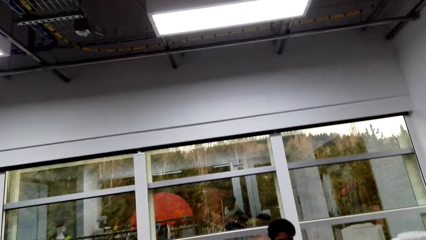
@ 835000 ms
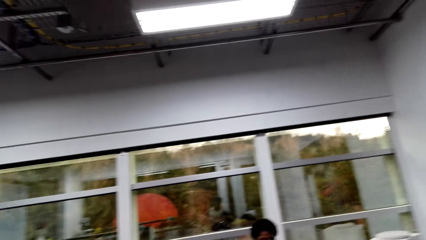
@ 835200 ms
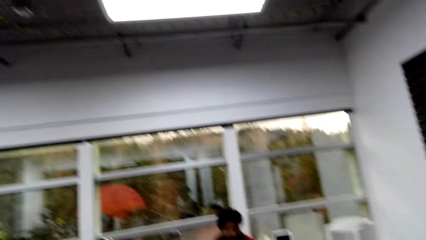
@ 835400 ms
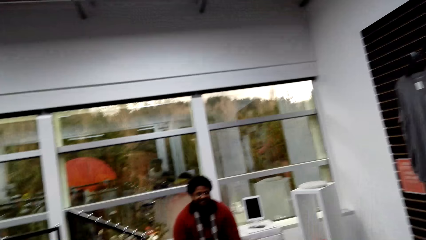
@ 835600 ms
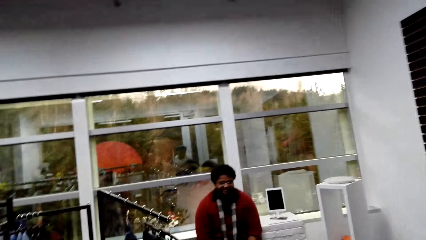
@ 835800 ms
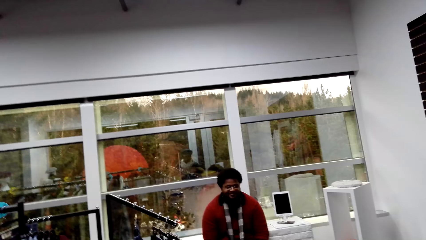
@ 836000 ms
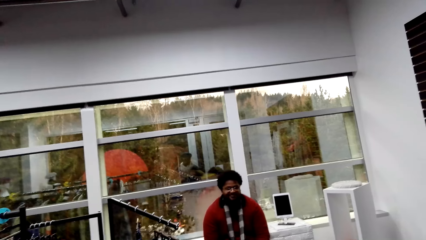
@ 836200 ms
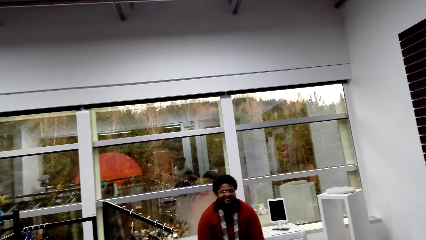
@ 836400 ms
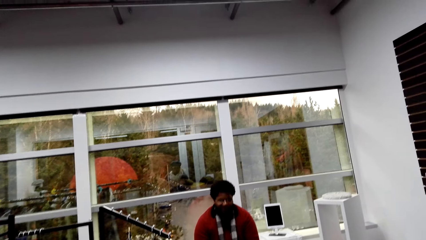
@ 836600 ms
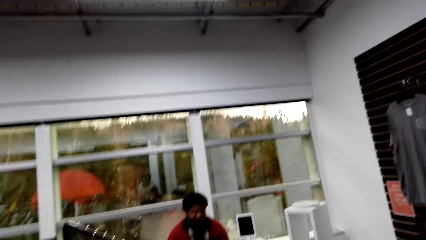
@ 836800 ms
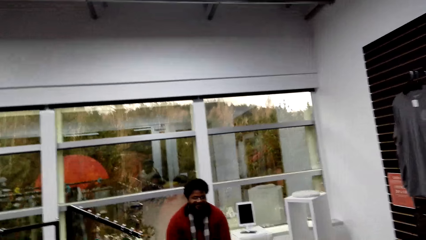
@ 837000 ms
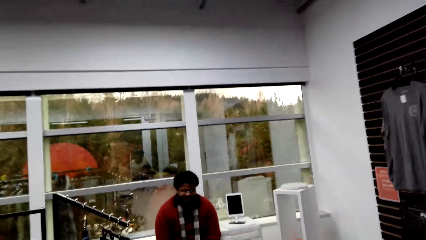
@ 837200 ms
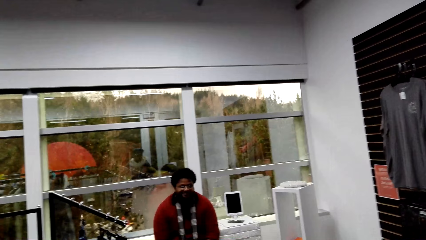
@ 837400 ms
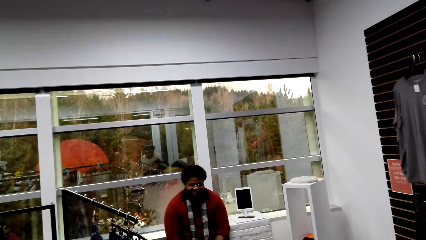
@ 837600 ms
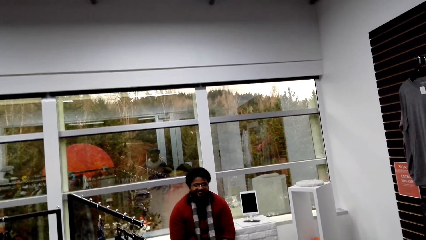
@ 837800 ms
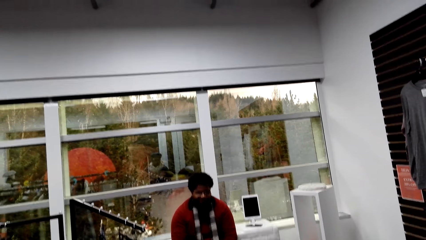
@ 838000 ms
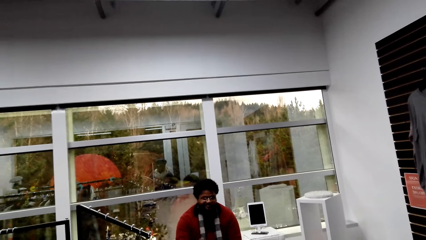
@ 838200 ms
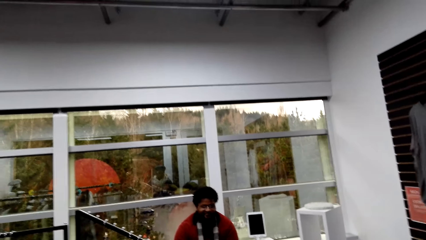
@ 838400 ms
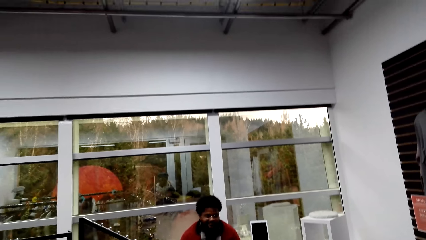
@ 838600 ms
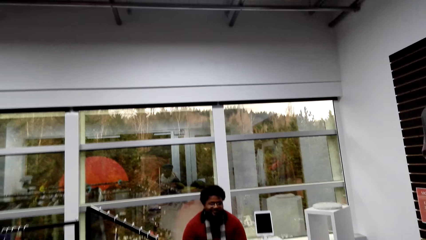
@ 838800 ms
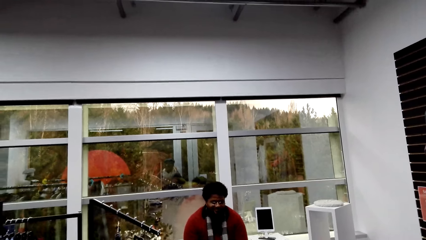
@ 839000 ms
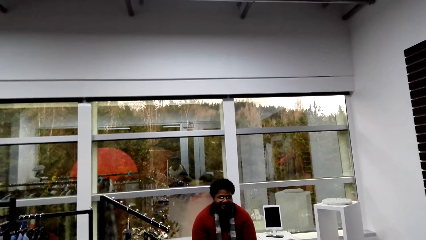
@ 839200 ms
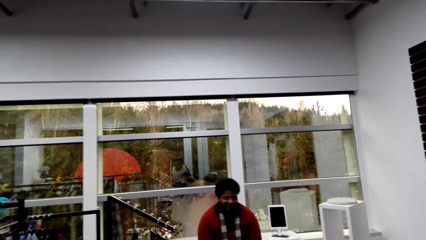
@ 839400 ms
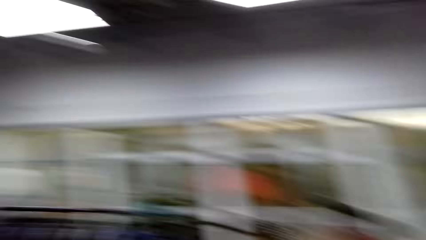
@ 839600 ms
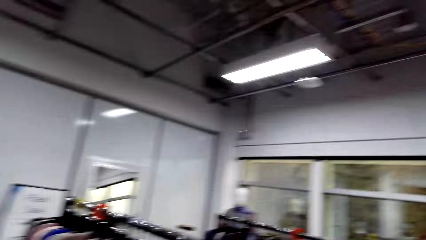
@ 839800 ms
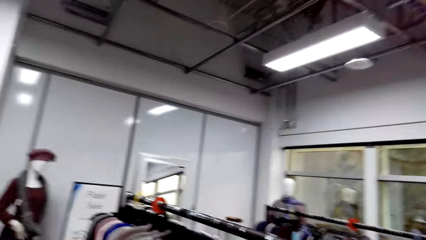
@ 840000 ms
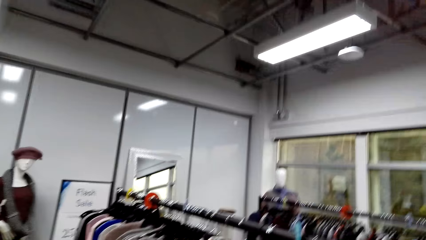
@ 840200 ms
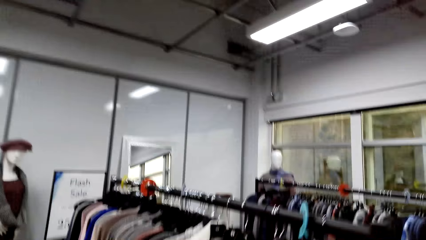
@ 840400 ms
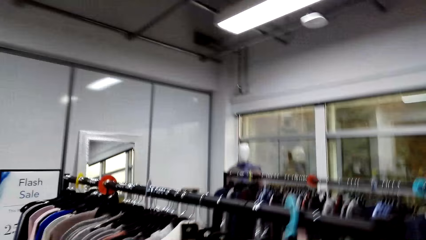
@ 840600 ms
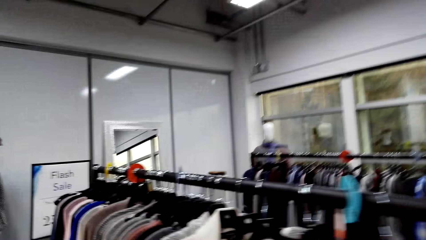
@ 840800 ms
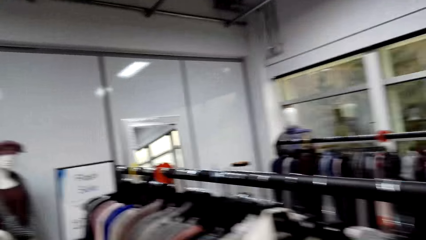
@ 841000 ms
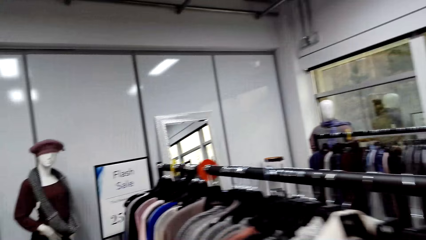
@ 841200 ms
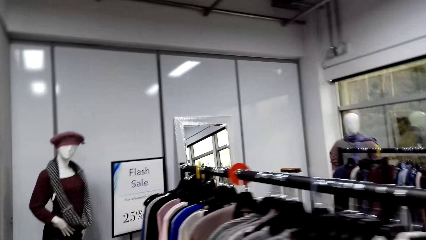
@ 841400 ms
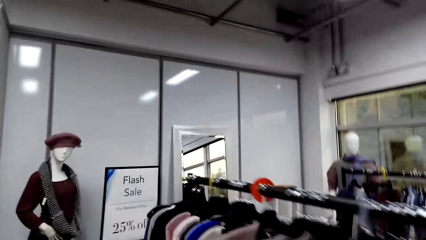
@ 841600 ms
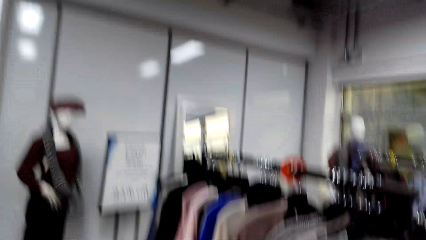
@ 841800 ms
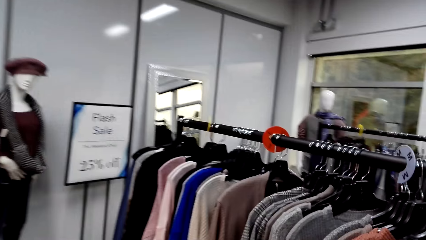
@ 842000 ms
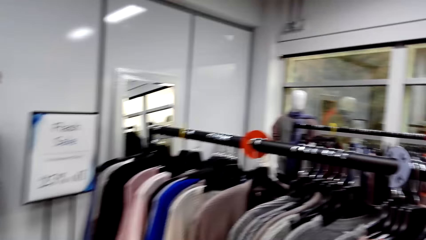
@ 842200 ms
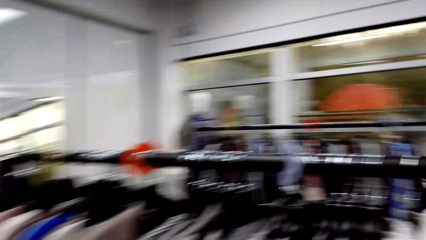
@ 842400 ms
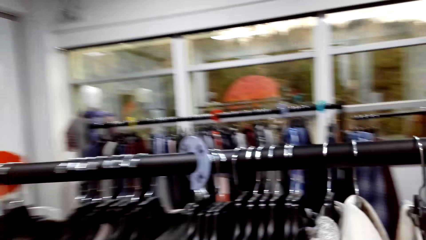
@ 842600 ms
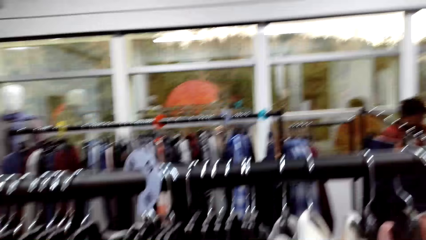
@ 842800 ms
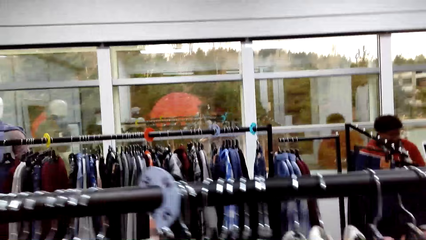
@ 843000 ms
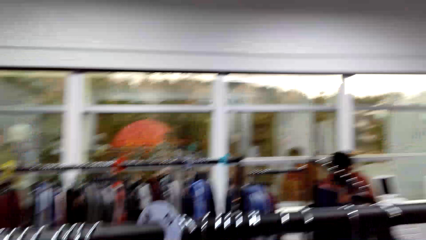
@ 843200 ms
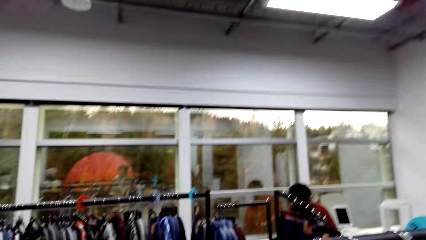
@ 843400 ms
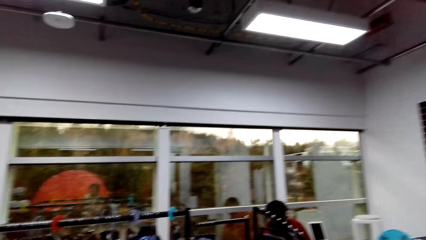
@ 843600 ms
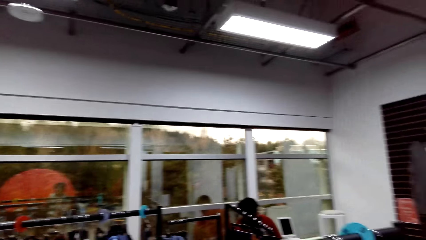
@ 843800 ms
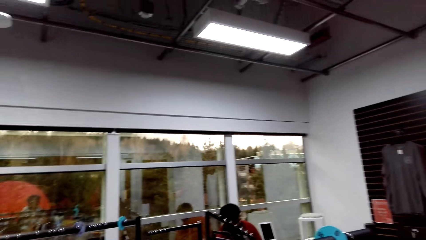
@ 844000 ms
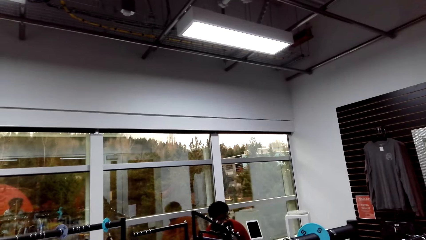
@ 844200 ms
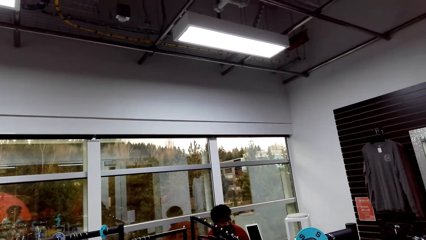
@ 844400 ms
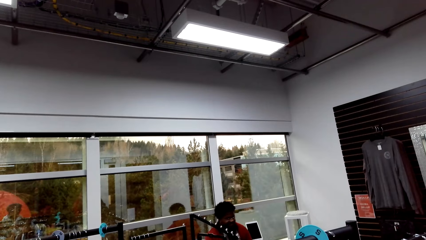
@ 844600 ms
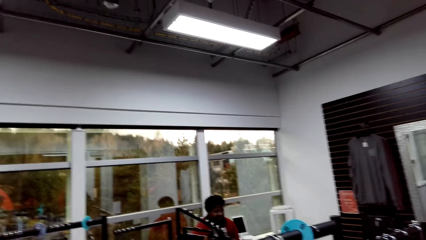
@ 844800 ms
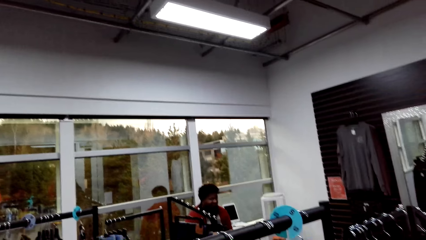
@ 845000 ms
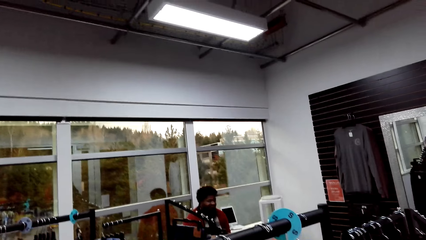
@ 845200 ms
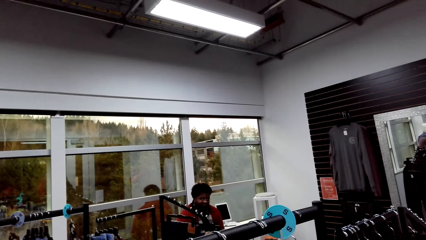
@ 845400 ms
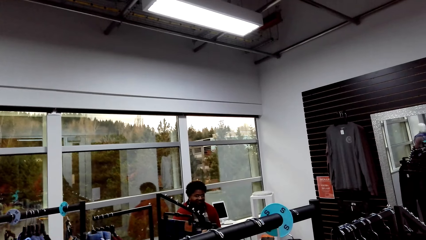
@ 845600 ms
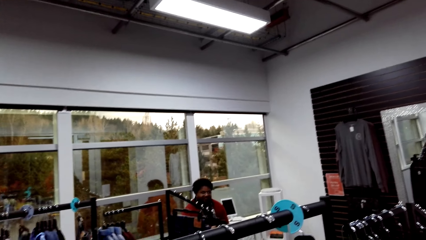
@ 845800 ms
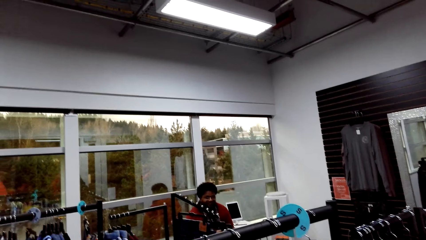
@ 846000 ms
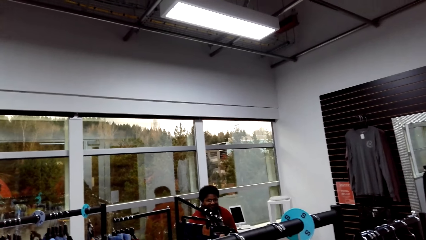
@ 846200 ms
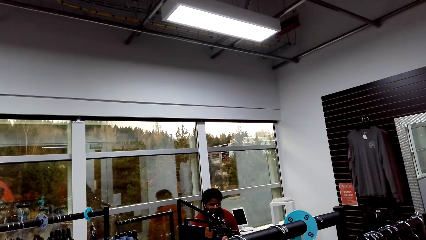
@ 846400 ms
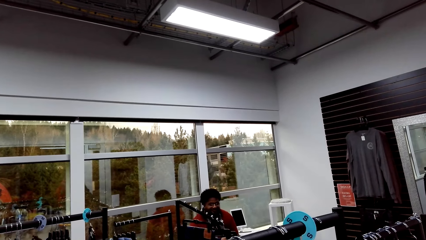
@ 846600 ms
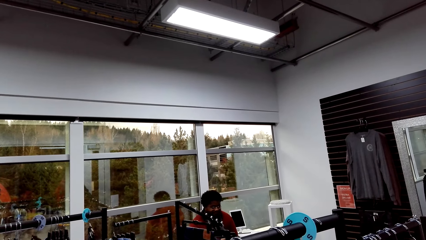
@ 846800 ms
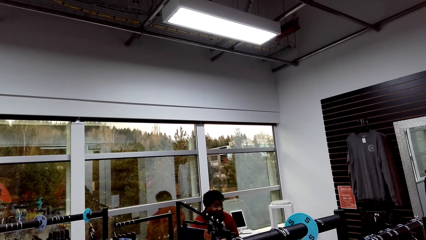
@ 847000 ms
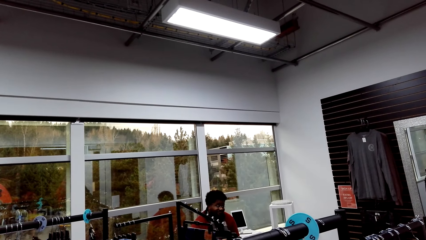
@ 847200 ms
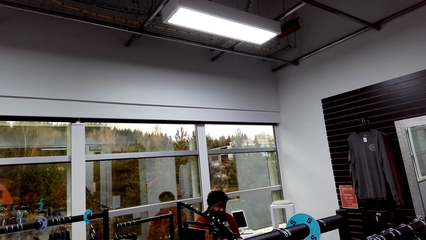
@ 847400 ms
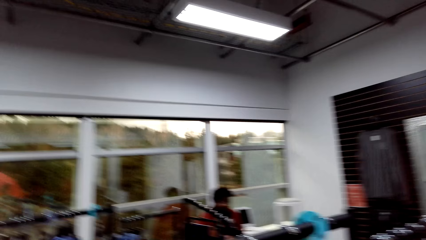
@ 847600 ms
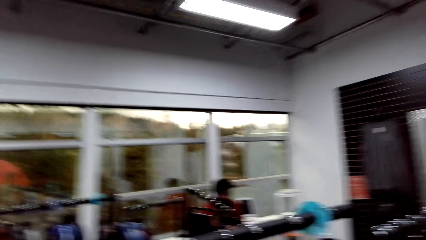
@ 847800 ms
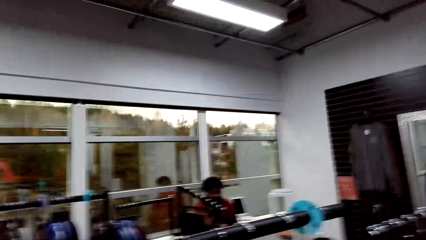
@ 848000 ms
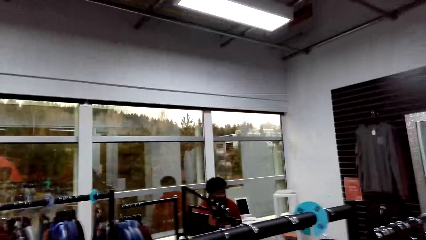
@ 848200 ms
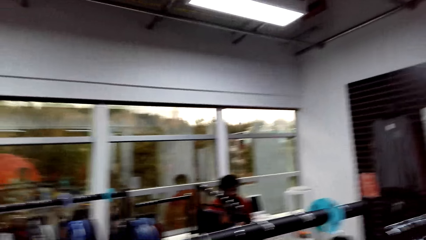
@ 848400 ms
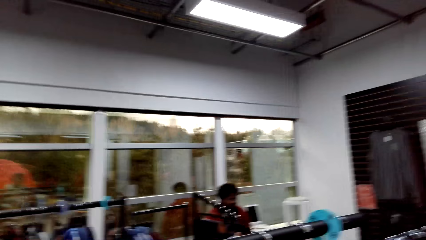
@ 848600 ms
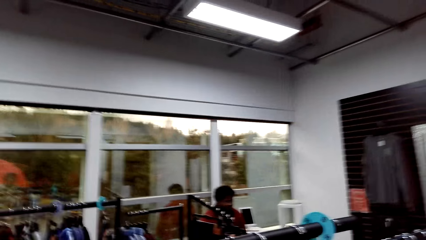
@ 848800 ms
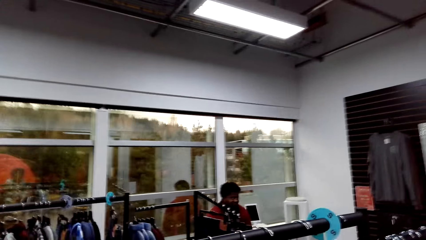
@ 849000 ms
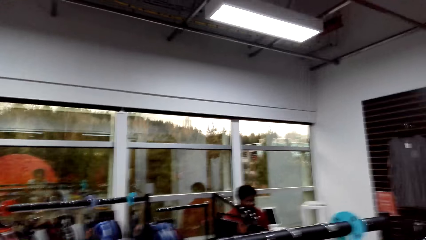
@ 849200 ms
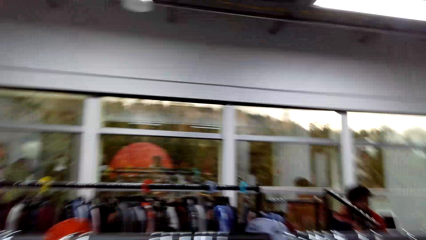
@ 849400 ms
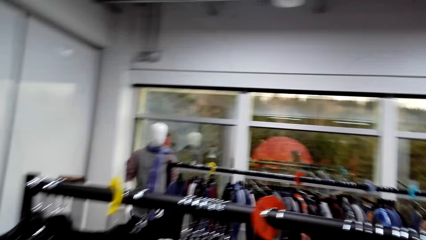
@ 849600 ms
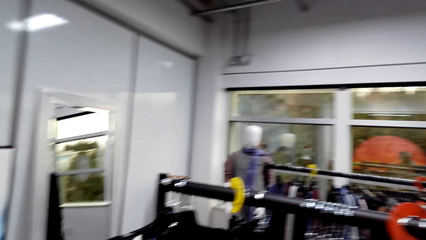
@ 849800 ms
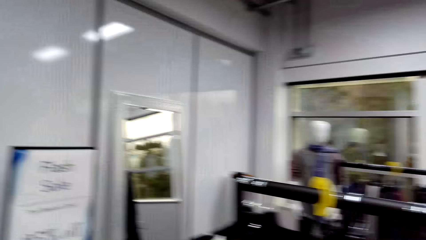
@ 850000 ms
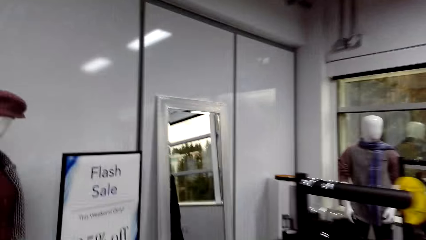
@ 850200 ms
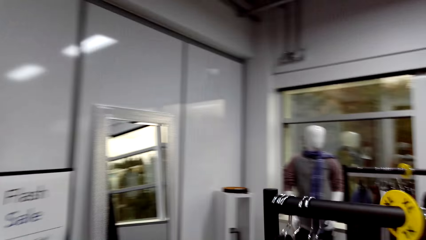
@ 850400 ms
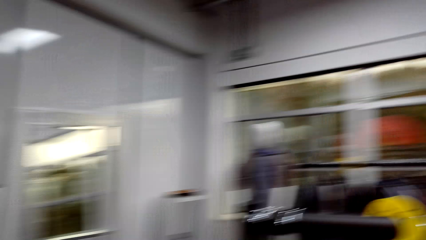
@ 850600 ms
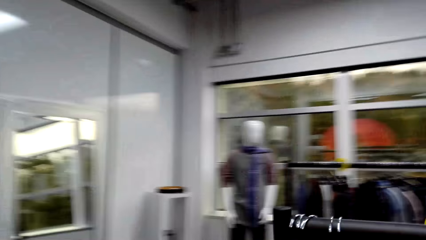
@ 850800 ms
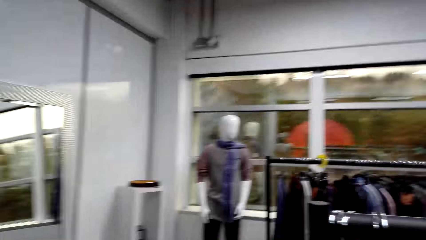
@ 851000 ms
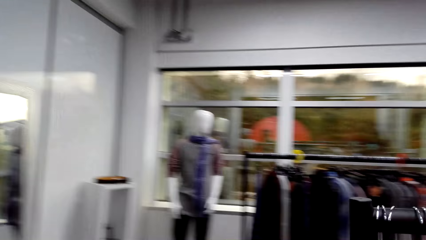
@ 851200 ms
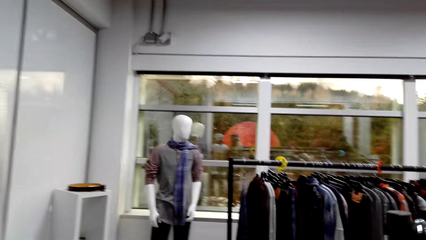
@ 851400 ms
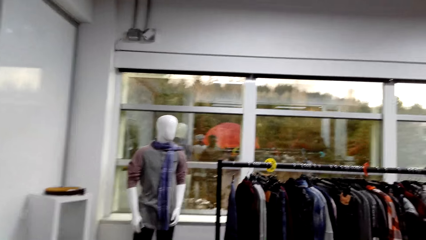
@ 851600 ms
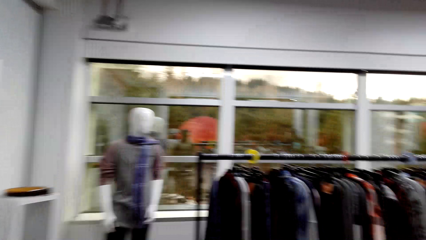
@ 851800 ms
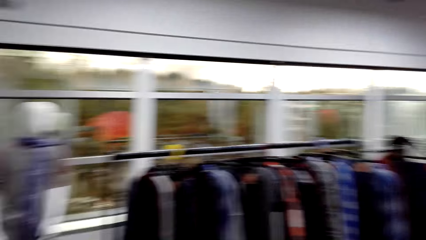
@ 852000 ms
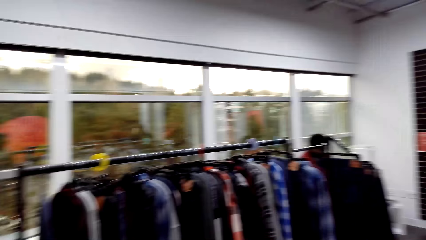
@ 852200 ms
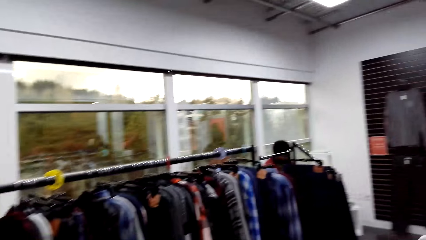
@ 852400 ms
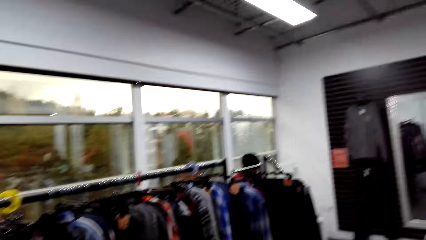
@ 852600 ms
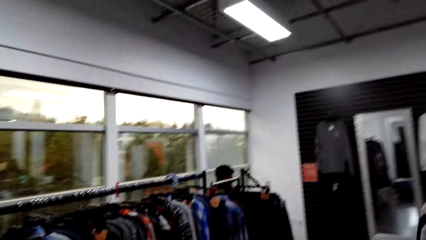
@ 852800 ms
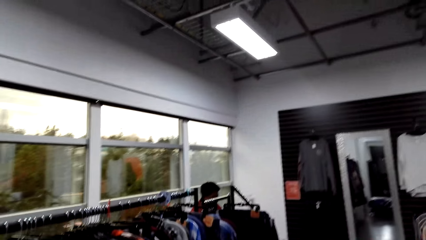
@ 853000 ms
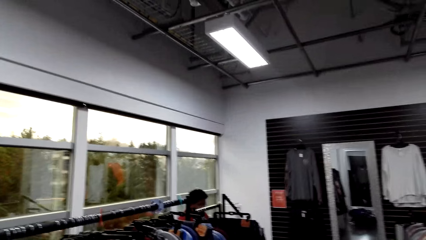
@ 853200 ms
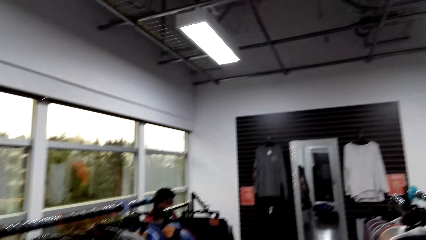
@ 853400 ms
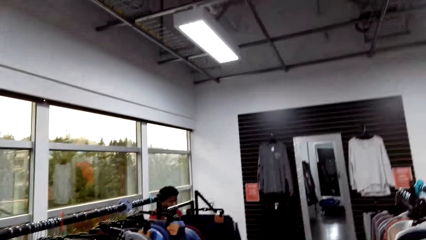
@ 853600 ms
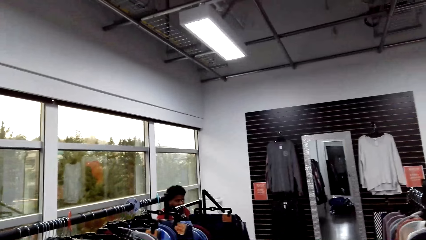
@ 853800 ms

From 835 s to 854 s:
The camera wearer walks around the clothes. They look around the clothes store.
